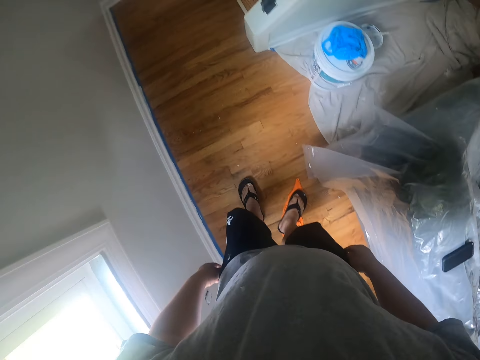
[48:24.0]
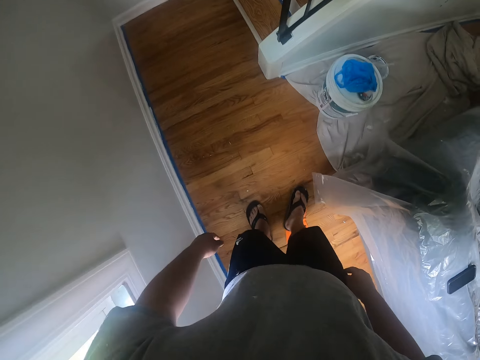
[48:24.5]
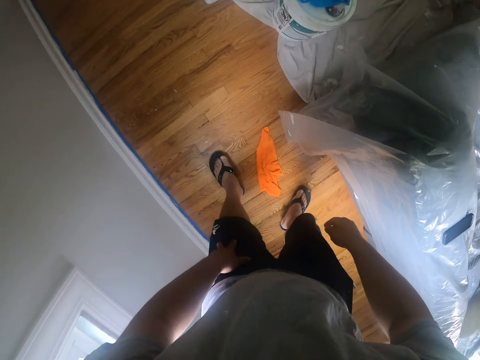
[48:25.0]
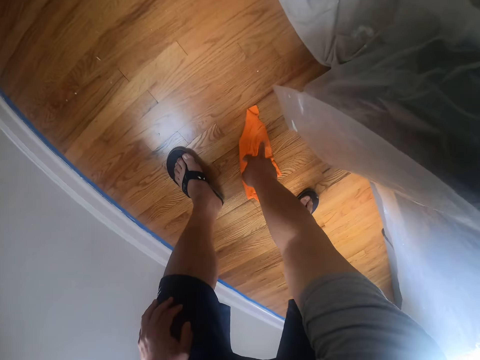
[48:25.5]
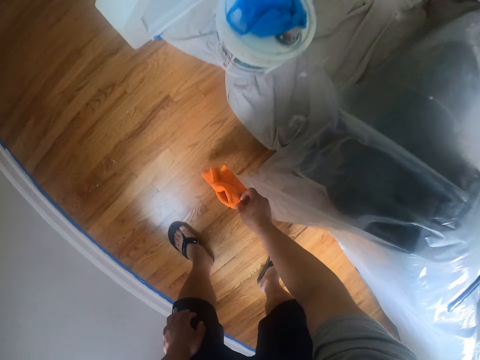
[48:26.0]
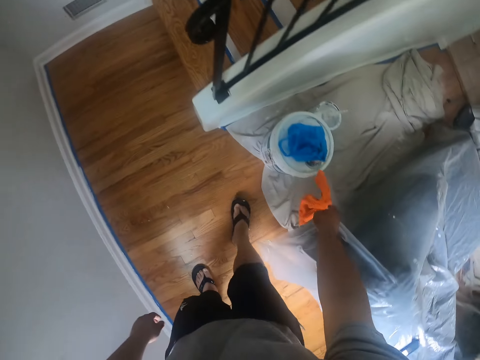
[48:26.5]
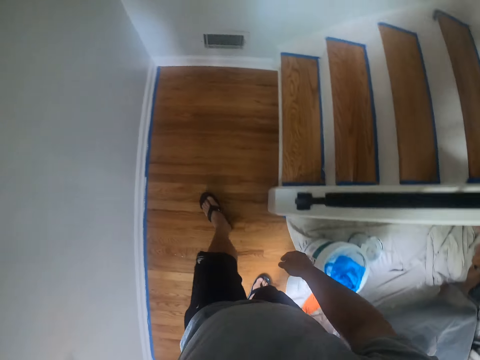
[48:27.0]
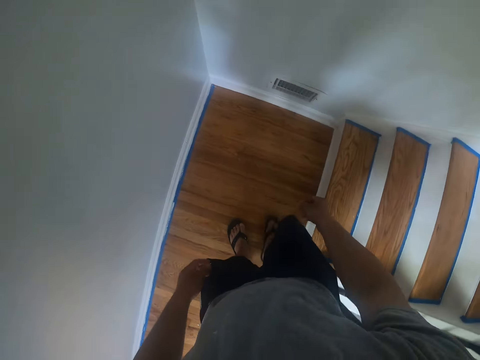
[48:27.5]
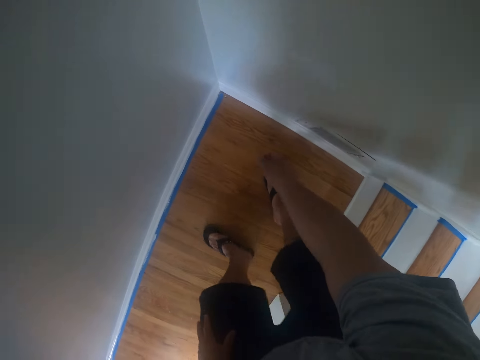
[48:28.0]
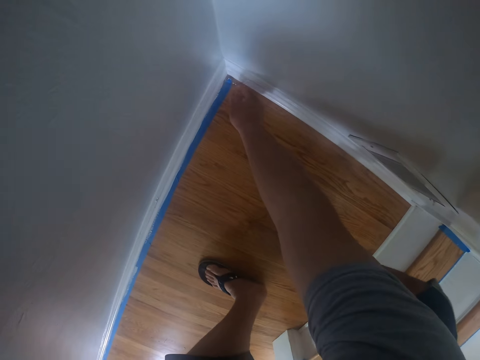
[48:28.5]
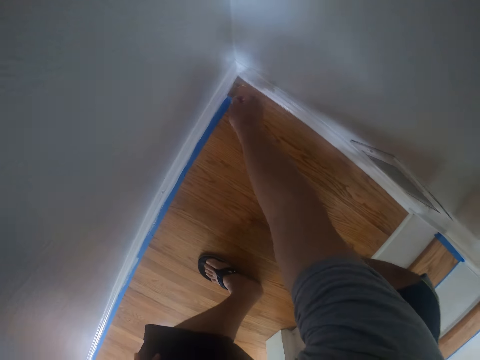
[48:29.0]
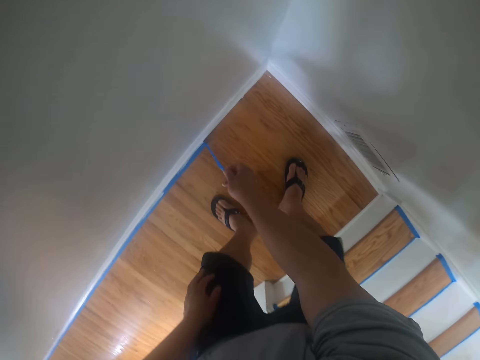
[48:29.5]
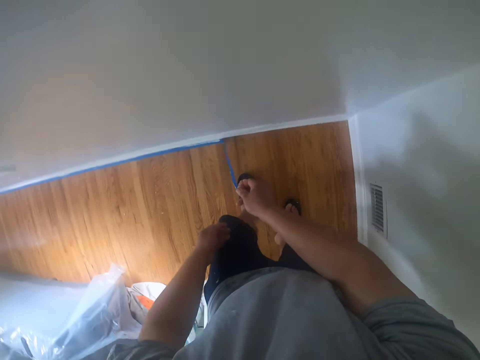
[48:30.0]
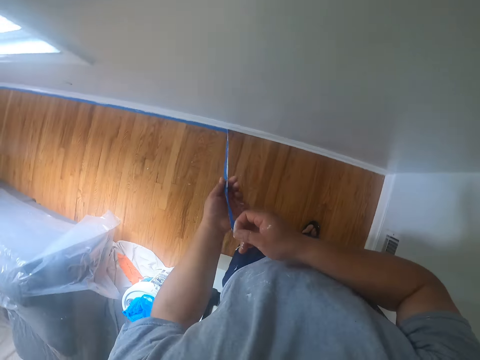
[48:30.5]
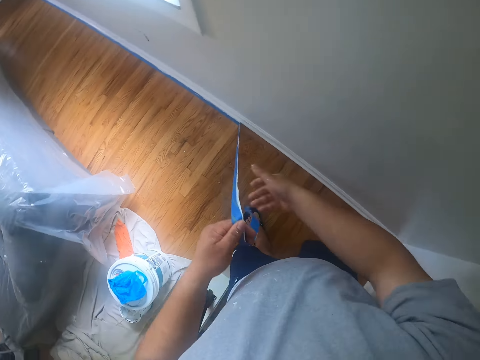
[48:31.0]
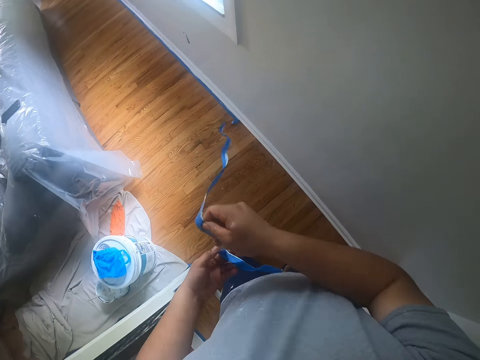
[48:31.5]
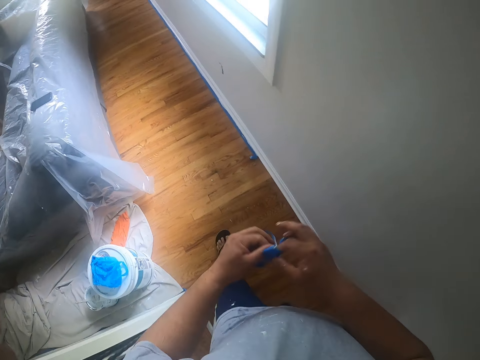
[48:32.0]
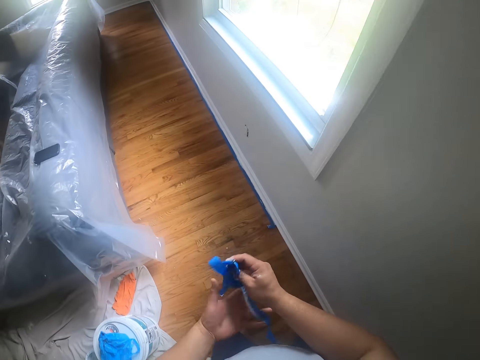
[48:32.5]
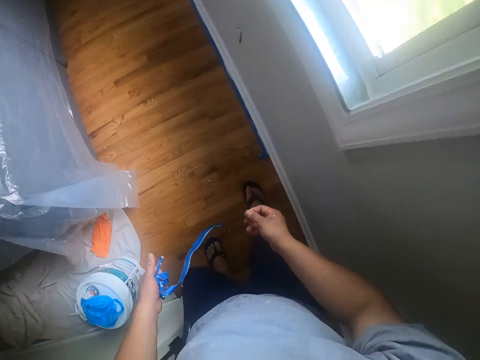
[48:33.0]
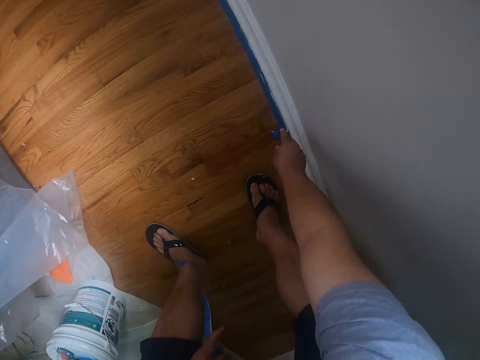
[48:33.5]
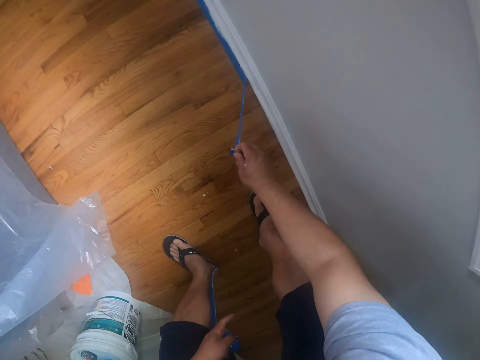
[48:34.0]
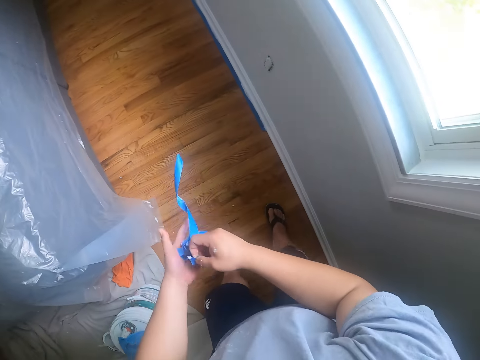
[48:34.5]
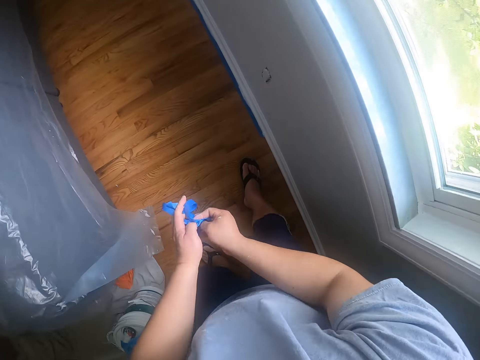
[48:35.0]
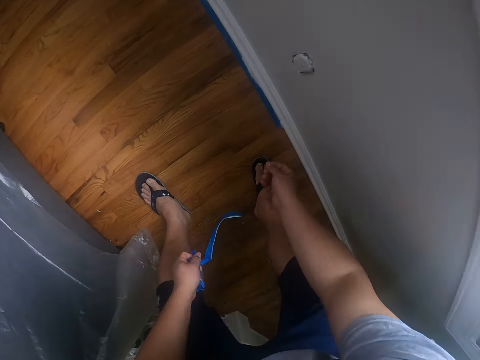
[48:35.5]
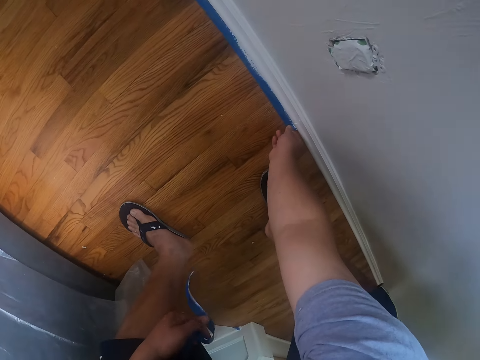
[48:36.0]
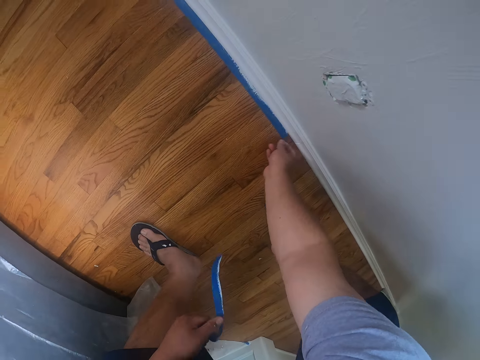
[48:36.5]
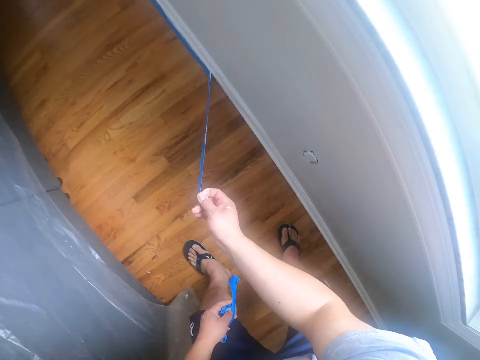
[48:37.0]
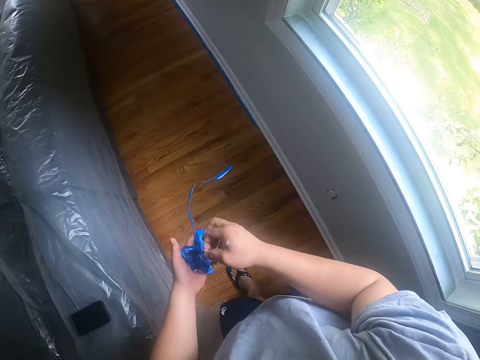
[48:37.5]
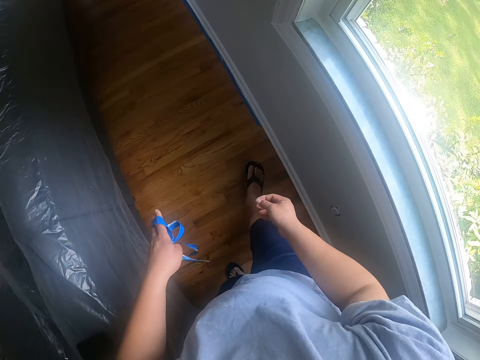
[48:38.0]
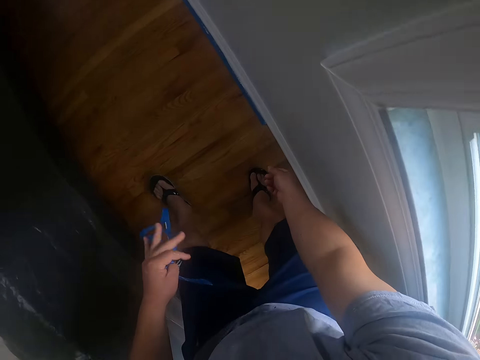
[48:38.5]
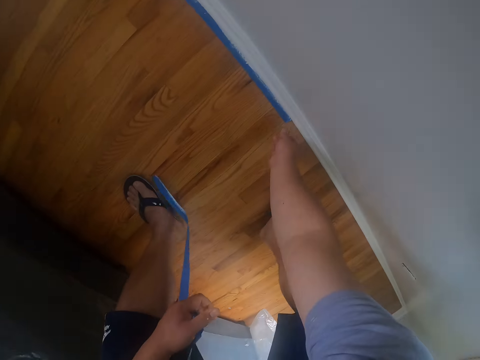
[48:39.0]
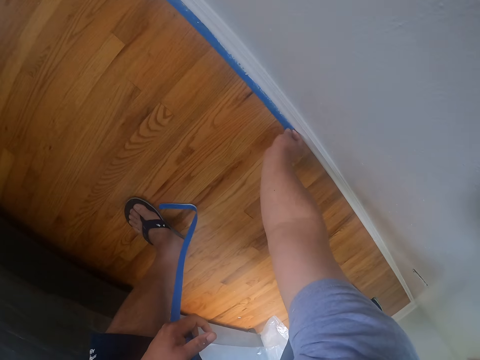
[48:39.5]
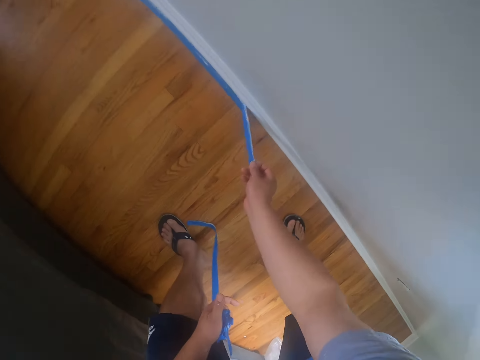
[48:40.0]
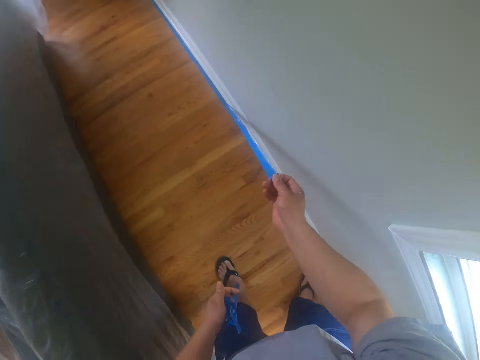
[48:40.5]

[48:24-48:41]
The camera wearer picks the hand towel from the floor with his right hand. He drops the hand towel on top of the cloth on the floor. He walks around in the room. He peels off a piece of a tape or sellotape on the edge of the floor with his right hand. He passes the piece of tape to his left hand. He folds the sellotape. He peels off another piece of the tape on the edge of the floor with his right hand. He passes the piece of tape to his left hand. He folds the sellotape. He peels off another piece of the tape on the edge of the floor with his right hand. He passes the piece of tape to his left hand. He folds the sellotape. He peels off another piece of the tape on the edge of the floor with his right hand.

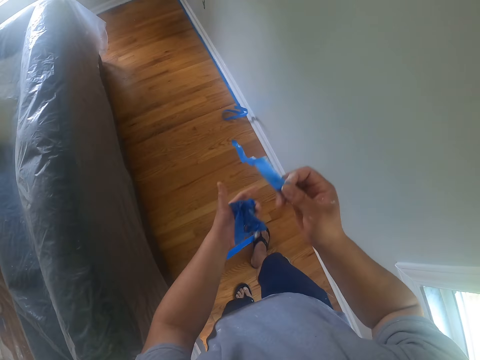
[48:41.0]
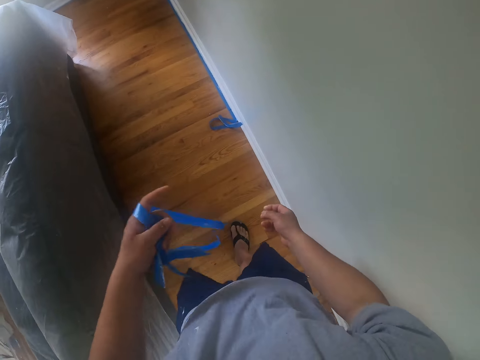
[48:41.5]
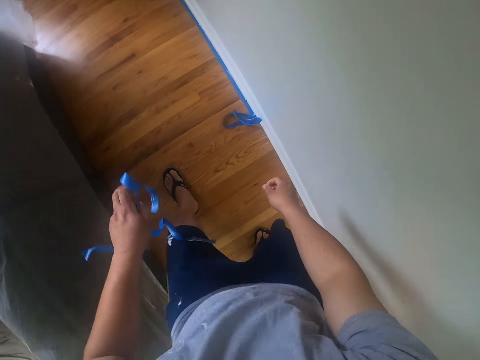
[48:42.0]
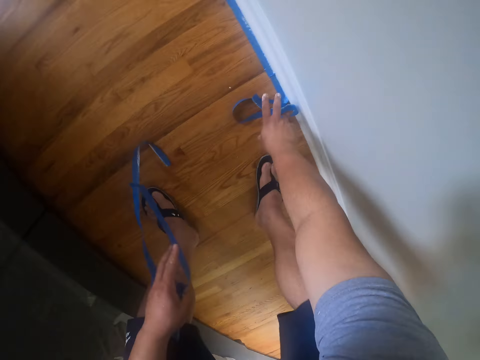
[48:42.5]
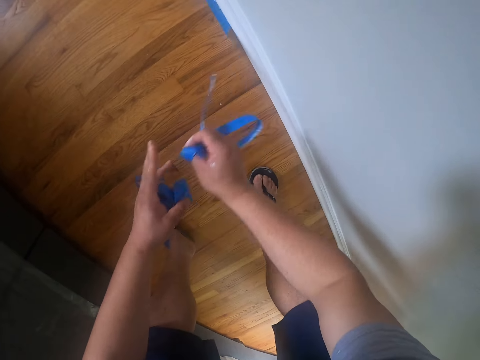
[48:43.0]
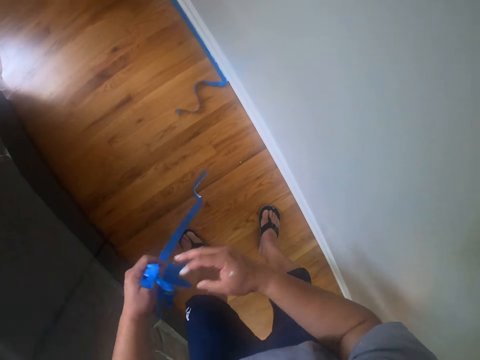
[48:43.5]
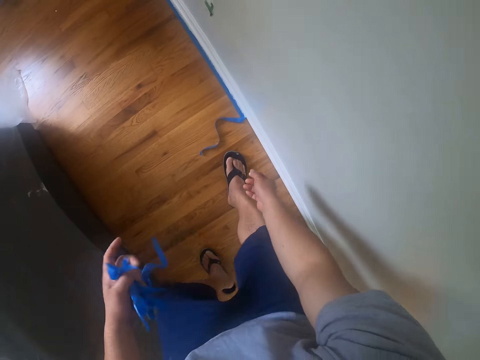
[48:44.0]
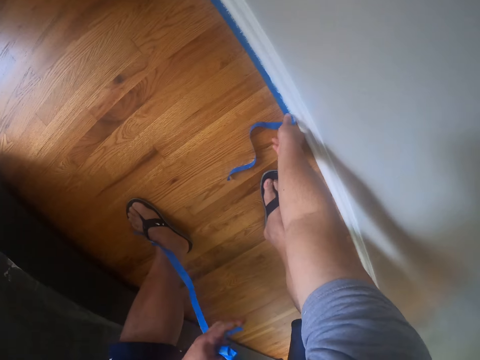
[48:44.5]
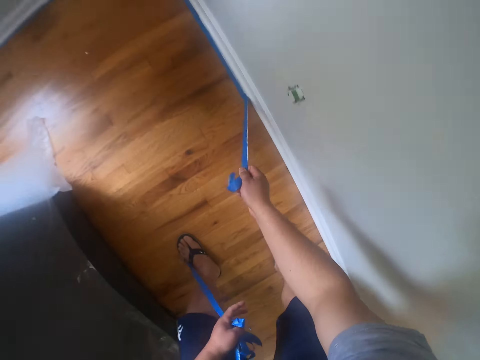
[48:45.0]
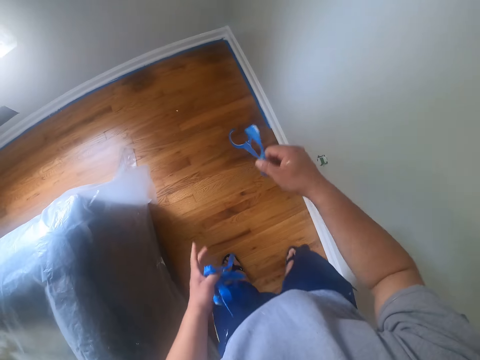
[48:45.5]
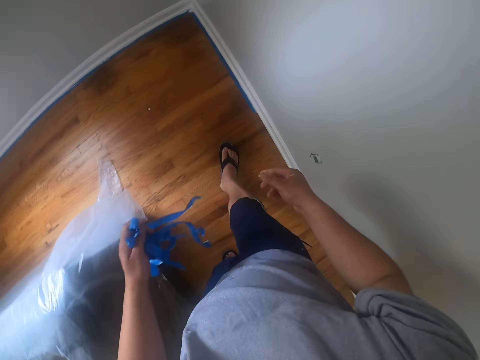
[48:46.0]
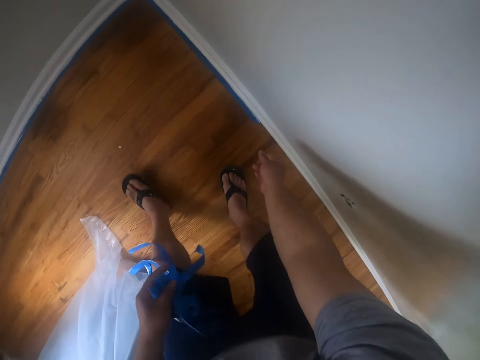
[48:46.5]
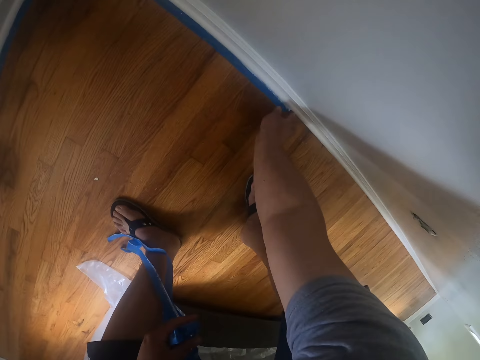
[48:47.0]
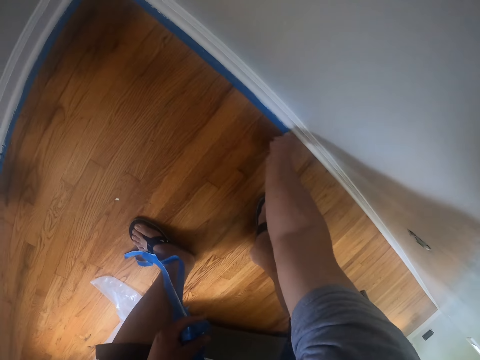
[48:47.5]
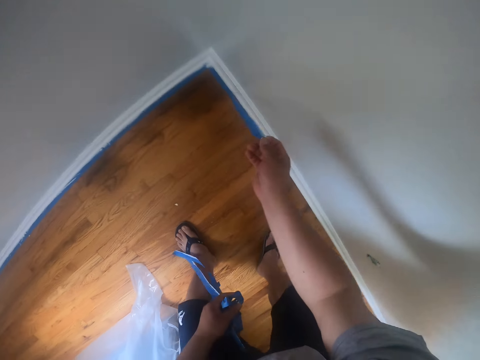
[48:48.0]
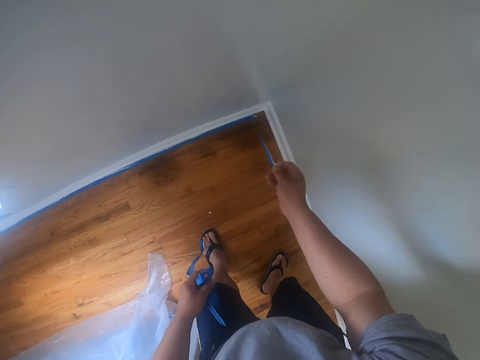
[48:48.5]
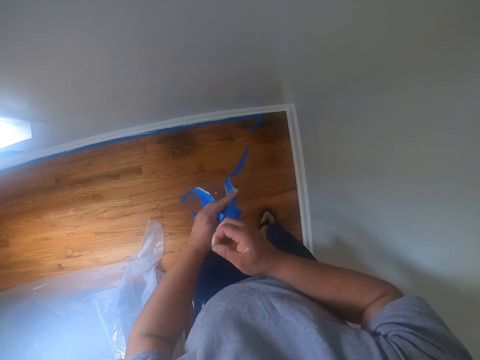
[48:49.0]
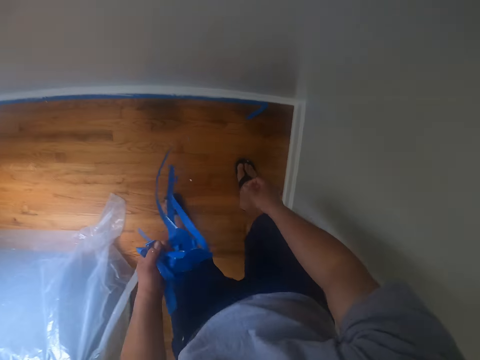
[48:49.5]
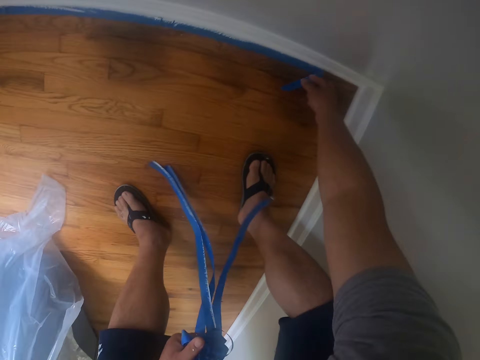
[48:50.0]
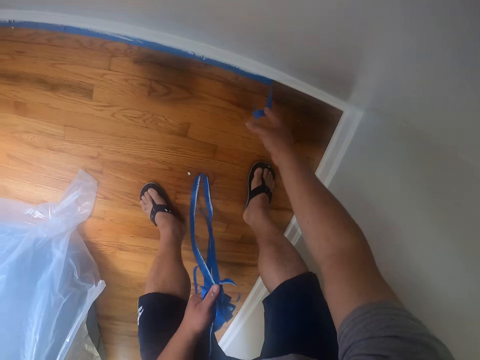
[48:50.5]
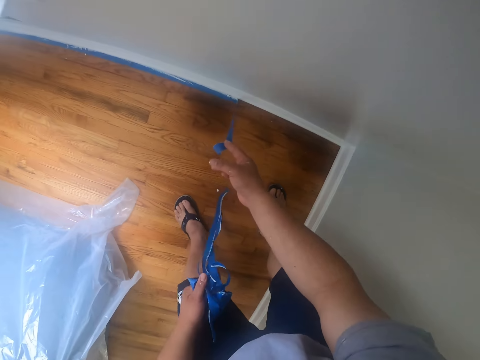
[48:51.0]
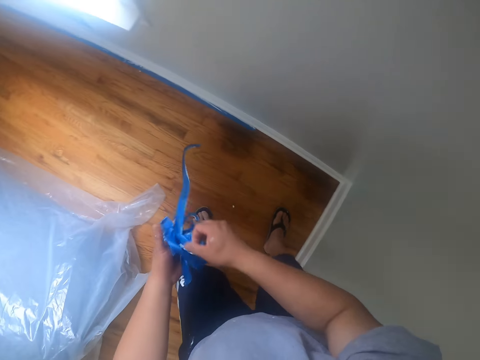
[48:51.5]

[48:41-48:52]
The camera wearer passes the piece of tape or sellotape to his left hand. He folds the sellotape. He peels off another piece of the tape on the edge of the floor with his right hand. He passes the piece of tape to his left hand. He folds the sellotape. He peels off another piece of the tape on the edge of the floor with his right hand. He passes the piece of tape to his left hand. He folds the sellotape. He peels off another piece of the tape on the edge of the floor with his right hand. He passes the piece of tape to his left hand. He folds the sellotape. He peels off another piece of the tape on the edge of the floor with his right hand. He passes the piece of tape to his left hand.
